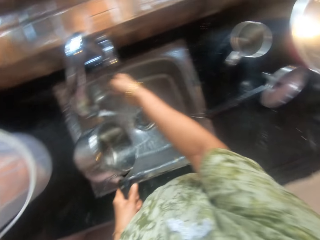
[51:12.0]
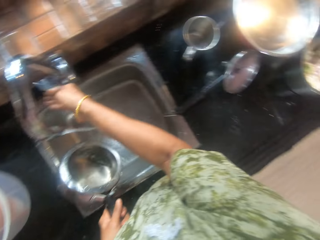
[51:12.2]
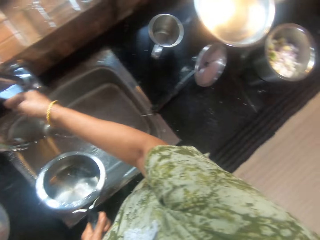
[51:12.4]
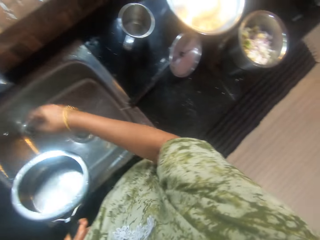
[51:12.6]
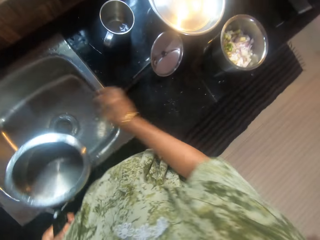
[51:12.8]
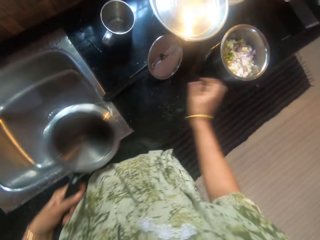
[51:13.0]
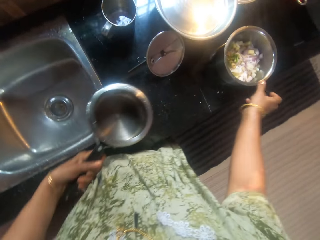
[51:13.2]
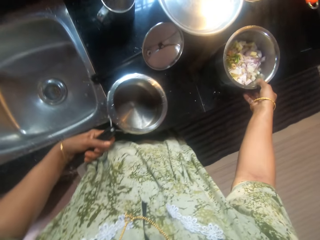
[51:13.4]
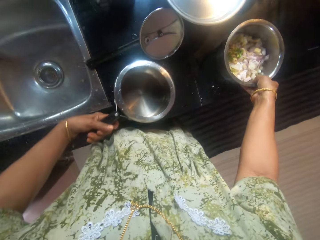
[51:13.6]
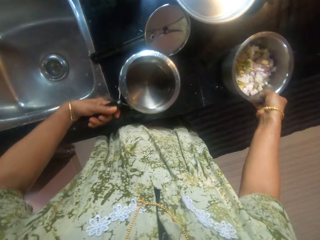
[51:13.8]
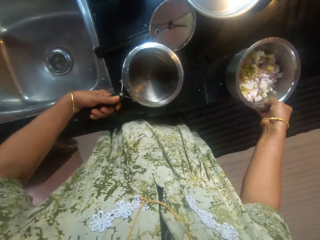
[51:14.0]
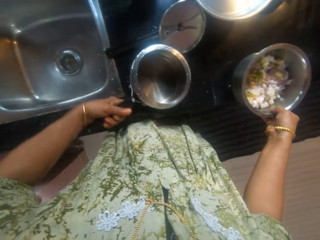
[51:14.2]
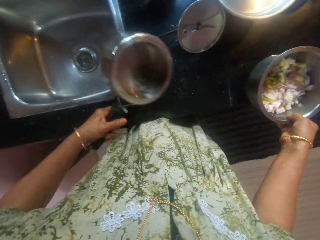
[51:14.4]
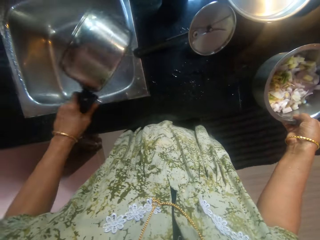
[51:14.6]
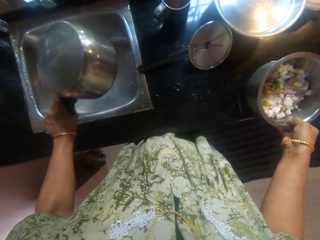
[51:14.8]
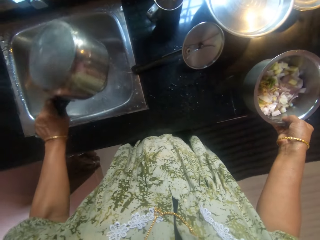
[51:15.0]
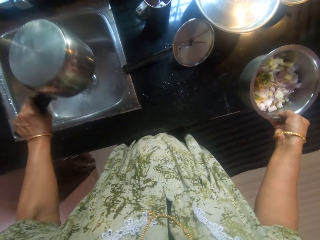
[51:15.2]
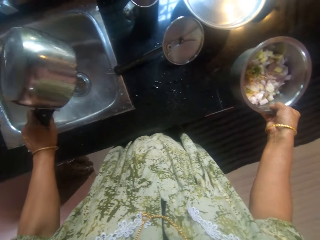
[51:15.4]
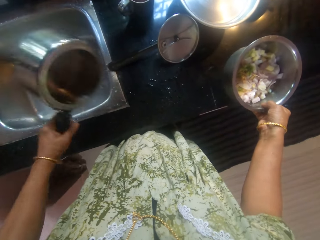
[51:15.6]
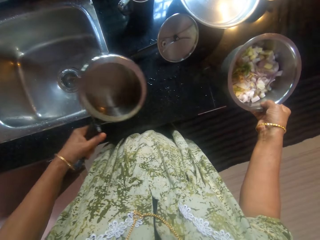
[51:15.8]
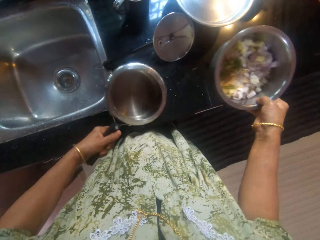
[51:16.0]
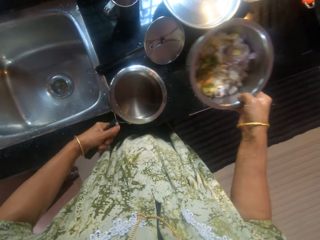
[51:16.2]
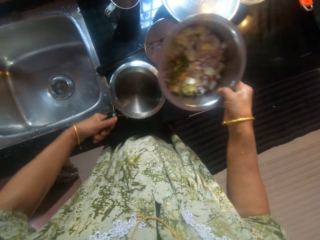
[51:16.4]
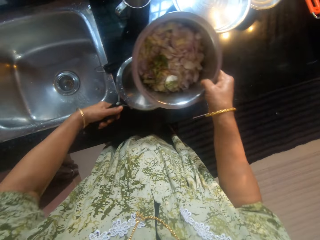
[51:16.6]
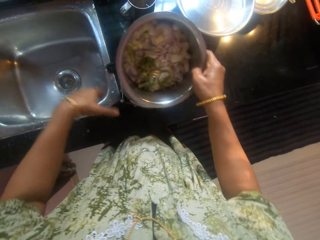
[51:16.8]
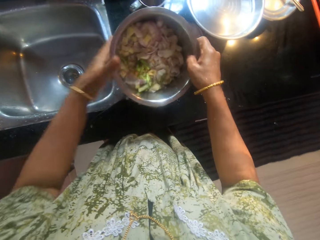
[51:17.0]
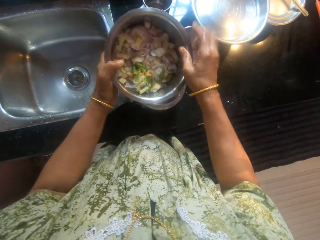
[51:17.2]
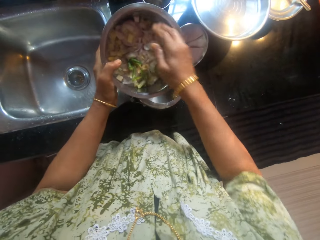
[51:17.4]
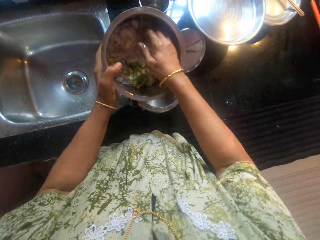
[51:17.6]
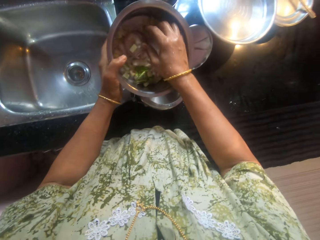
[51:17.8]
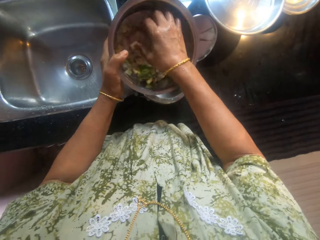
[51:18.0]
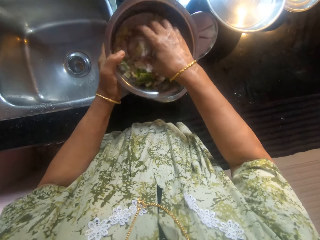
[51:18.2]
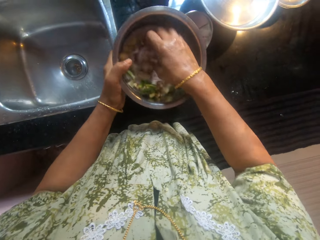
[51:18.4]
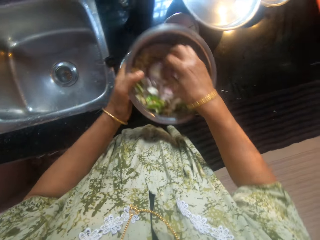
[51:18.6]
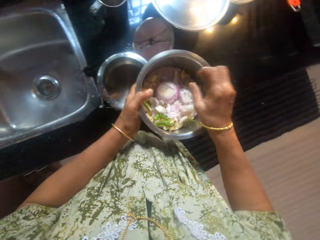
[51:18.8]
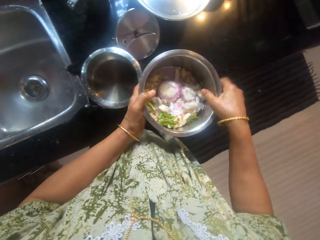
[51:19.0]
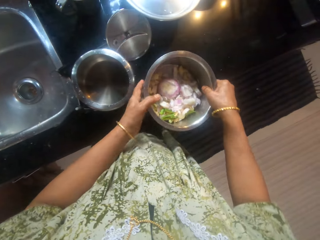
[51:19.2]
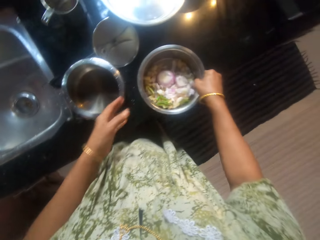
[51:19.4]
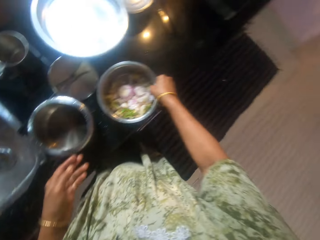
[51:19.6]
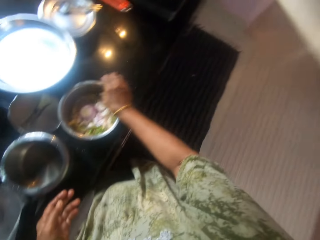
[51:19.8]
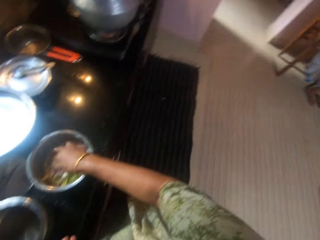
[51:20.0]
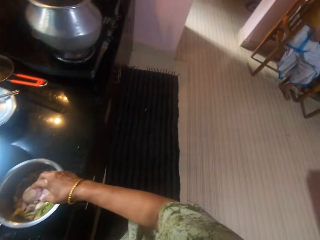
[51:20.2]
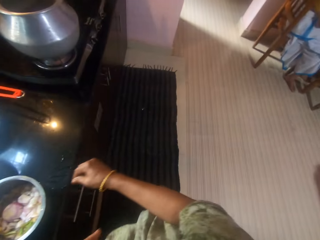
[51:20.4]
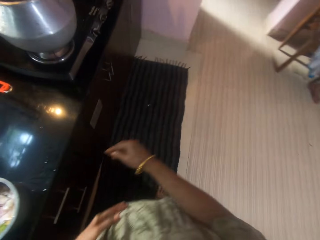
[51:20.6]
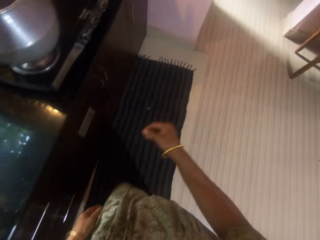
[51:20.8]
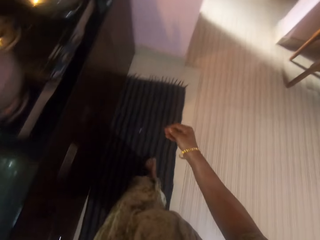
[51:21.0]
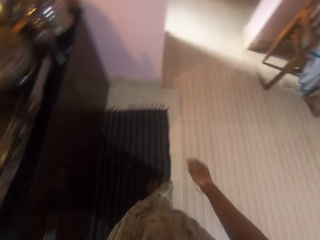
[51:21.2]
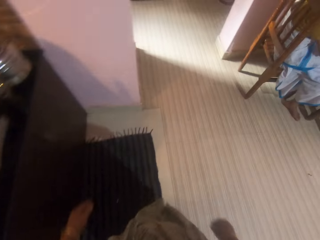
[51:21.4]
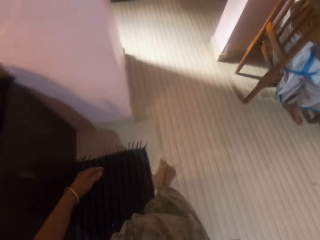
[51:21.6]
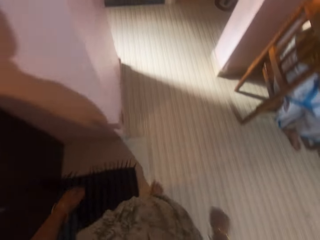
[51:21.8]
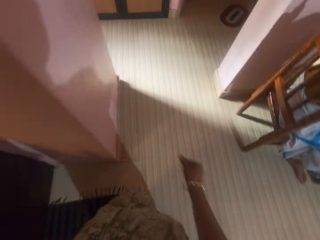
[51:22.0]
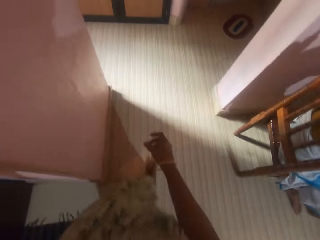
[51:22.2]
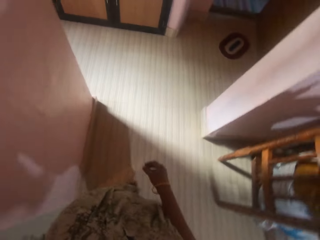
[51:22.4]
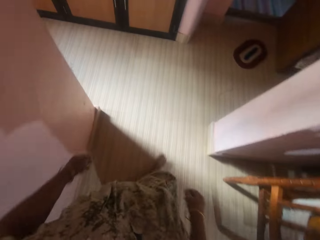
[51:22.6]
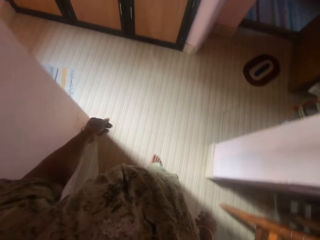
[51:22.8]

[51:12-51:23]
The camera wearer closes the tap with her right hand. She picks up a pot from a slab with her right hand. She holds up a cooking pot. She drops the pot in her left hand on the slab. She passes the pot to her left hand. She checks the chopped onions. She puts her right hand into the pot in her left hand. She passes the pot to her right hand. She drops the pot in her right hand on the slab. She walks to another room.

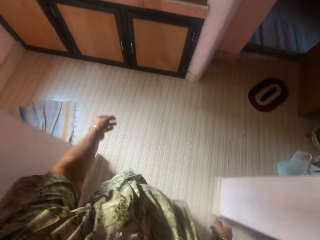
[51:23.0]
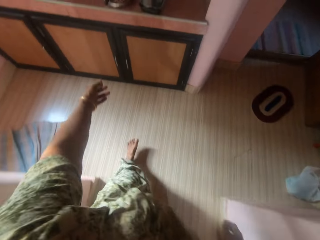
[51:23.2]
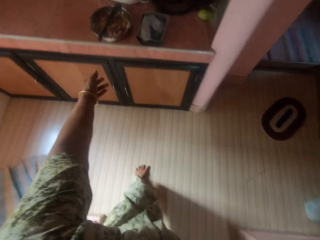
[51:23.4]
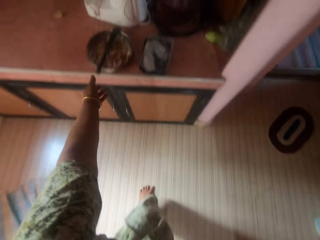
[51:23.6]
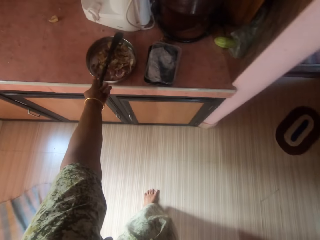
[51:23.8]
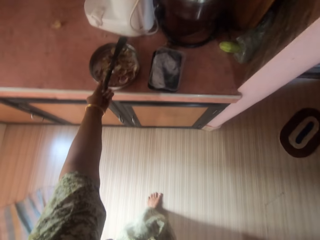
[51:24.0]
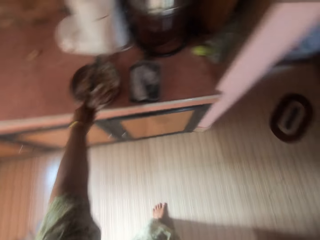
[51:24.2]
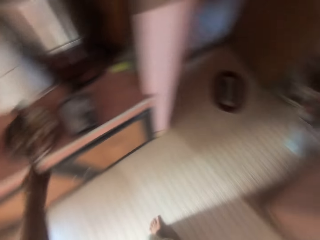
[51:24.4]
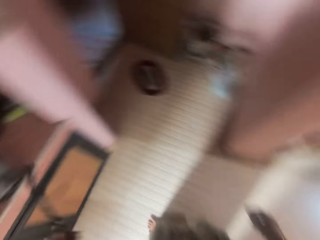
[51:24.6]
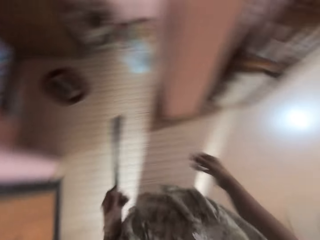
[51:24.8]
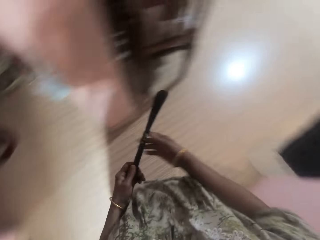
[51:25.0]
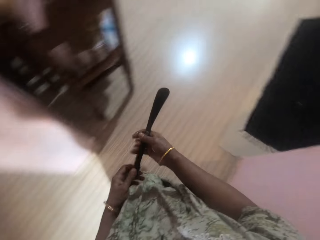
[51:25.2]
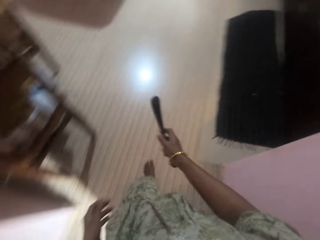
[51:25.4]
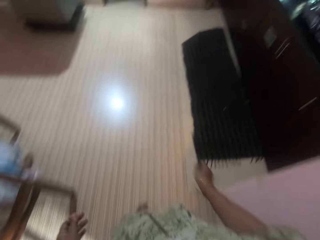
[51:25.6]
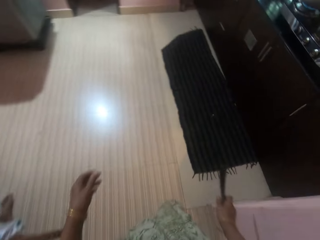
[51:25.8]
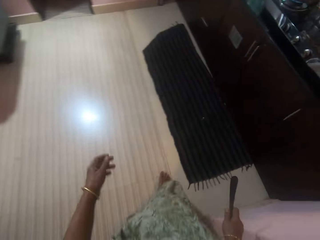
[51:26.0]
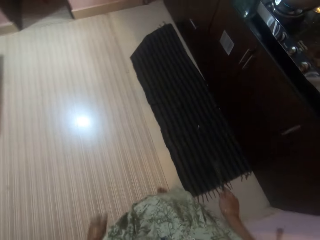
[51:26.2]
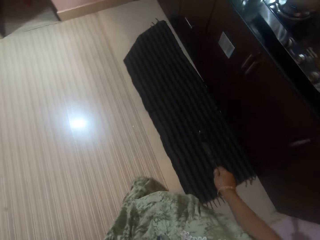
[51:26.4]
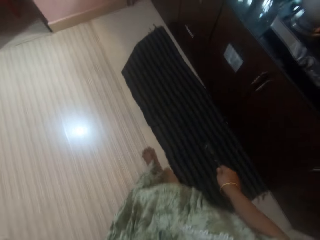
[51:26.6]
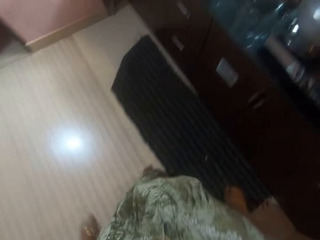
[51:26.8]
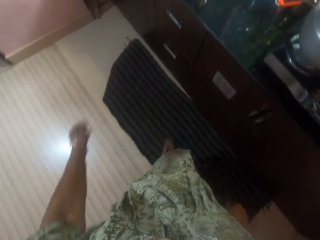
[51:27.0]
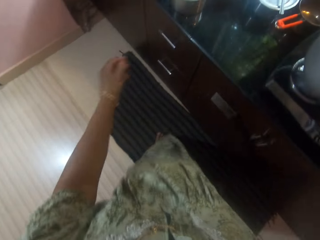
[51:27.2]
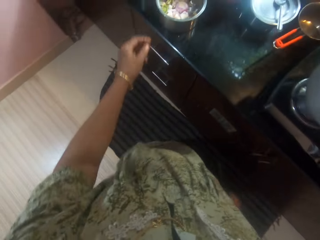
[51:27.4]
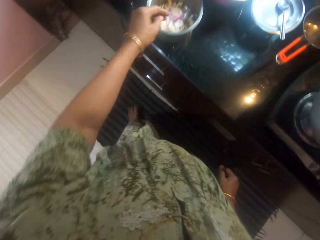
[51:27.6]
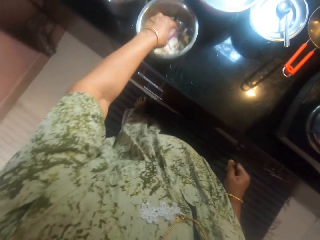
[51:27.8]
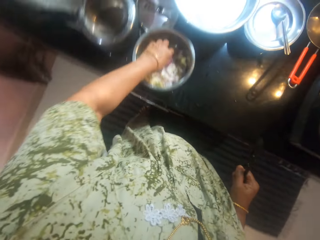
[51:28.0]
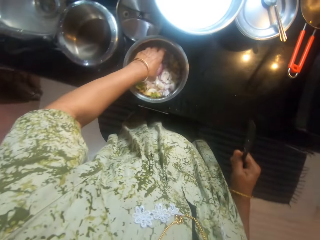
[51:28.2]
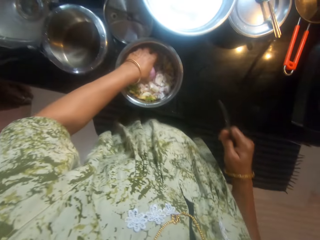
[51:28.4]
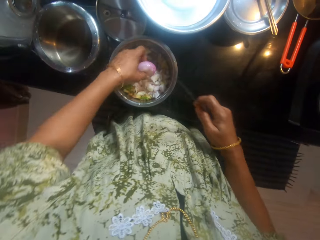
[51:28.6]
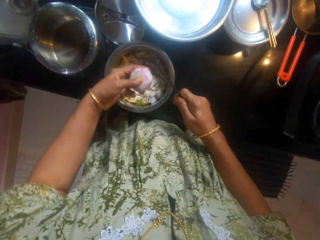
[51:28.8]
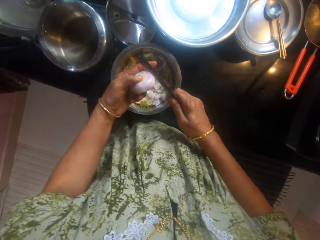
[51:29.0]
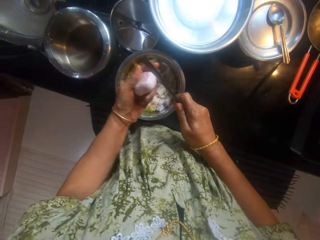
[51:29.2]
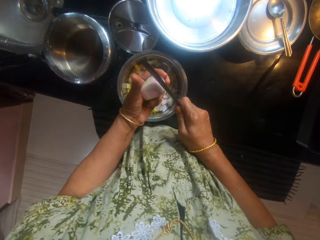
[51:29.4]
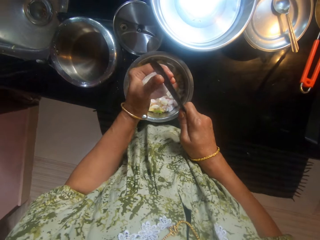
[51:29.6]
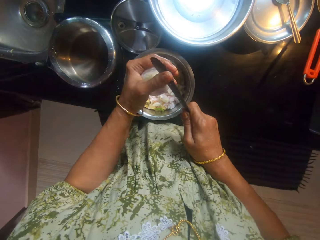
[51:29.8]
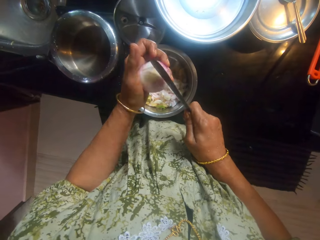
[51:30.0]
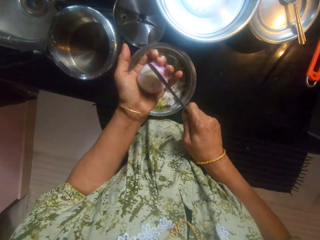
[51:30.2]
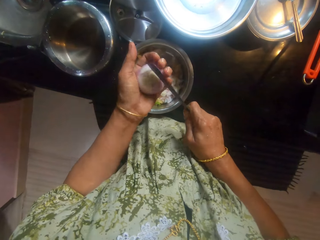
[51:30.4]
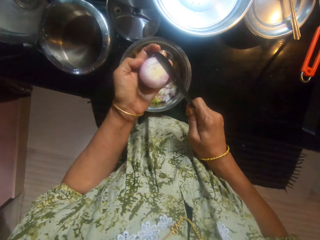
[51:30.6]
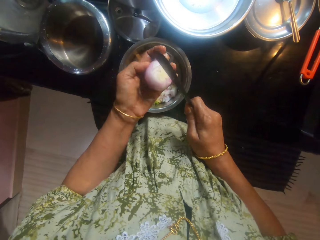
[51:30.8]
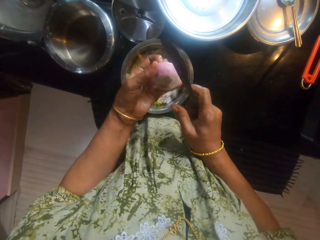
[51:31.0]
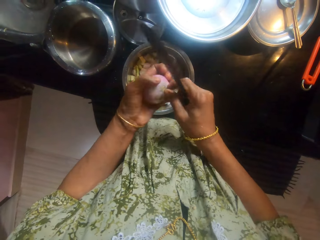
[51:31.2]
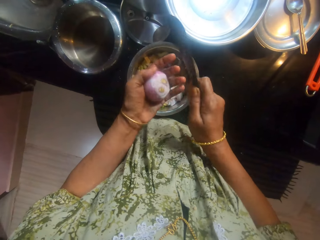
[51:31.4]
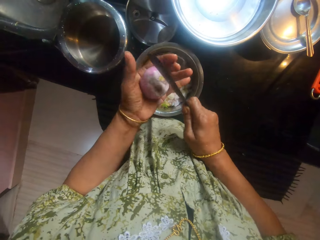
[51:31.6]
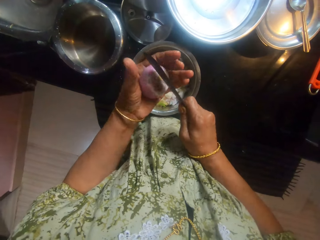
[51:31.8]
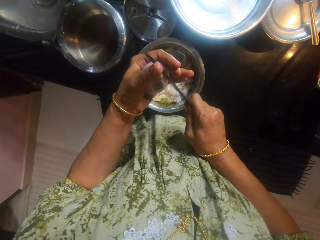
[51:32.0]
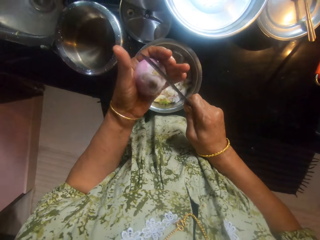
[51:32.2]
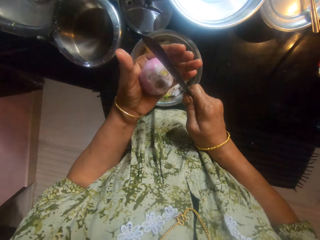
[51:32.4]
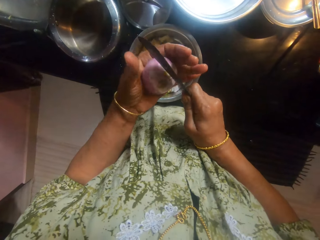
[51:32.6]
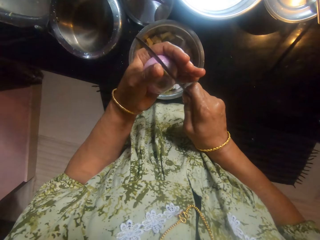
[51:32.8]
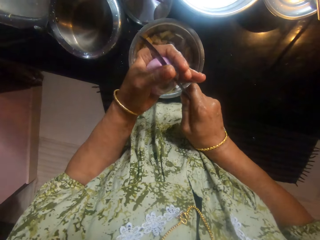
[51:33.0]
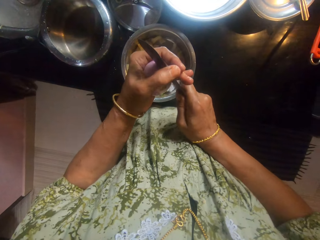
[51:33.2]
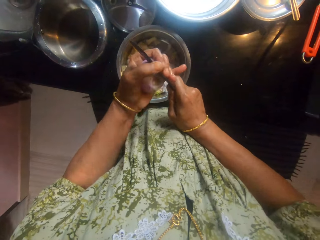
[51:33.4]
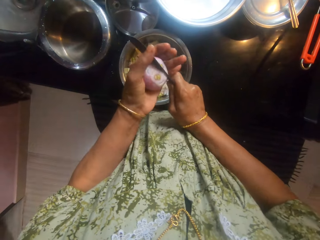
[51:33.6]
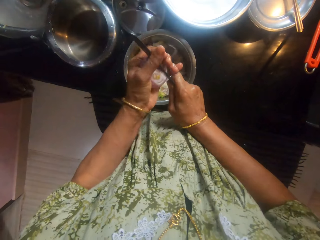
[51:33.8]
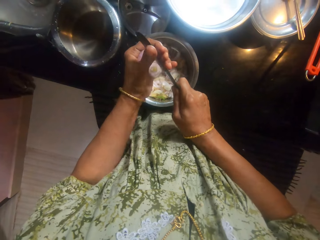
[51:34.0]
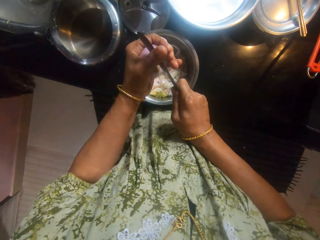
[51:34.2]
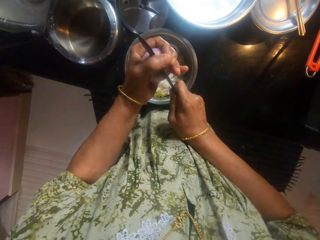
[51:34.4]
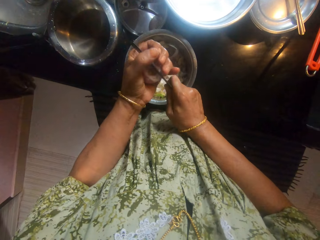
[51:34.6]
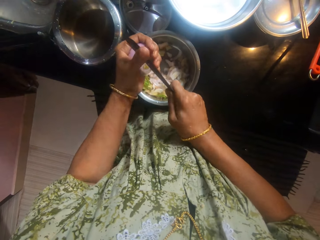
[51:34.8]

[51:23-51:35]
The camera wearer picks up a knife from a pot with her left hand and passes the knife to her right hand. She walks back to the first room. She picks up an onion from the pot on the slab with her left hand. She cuts onions with the knife in her right hand.
